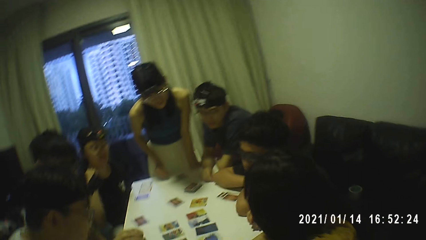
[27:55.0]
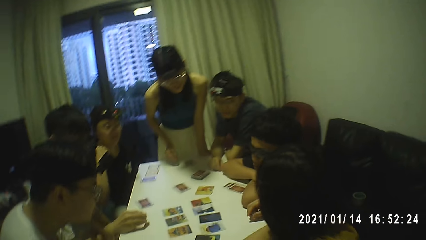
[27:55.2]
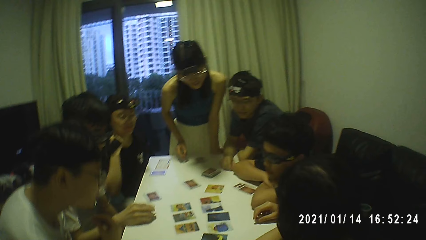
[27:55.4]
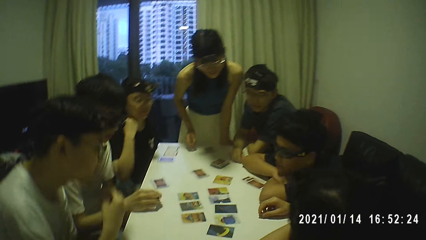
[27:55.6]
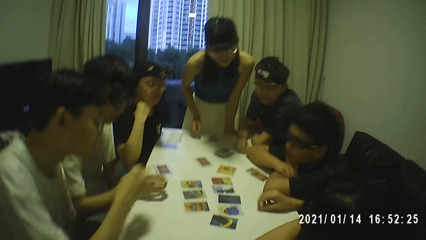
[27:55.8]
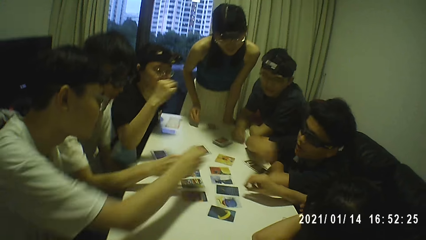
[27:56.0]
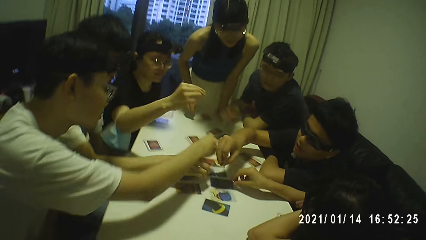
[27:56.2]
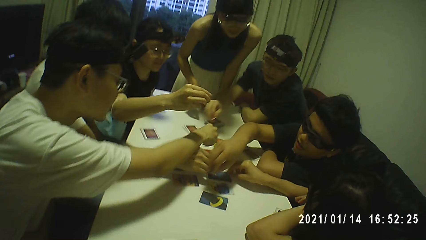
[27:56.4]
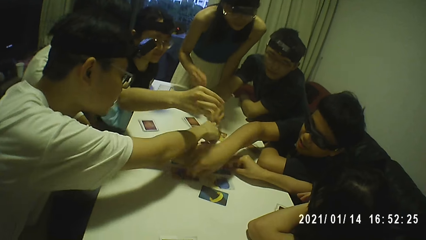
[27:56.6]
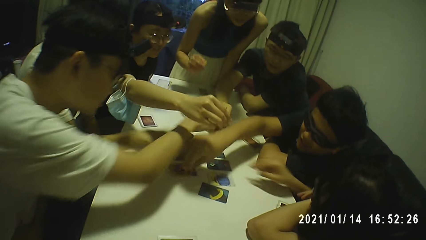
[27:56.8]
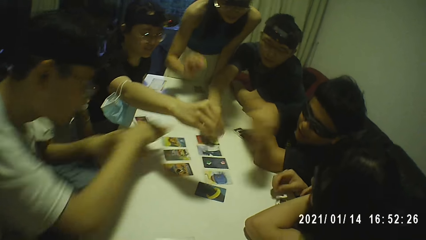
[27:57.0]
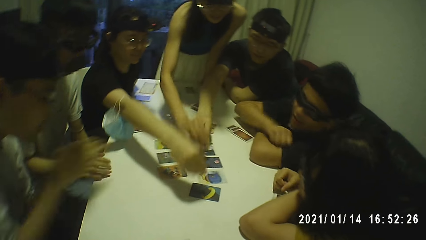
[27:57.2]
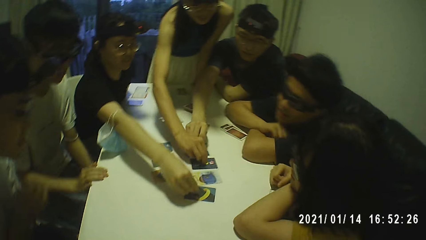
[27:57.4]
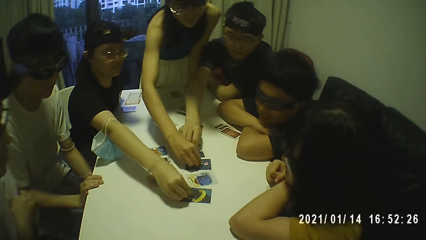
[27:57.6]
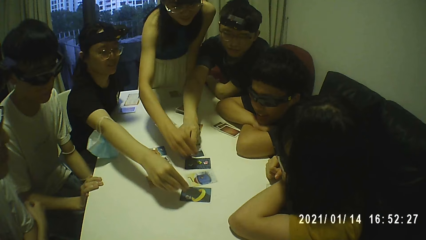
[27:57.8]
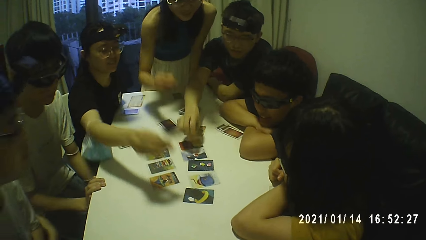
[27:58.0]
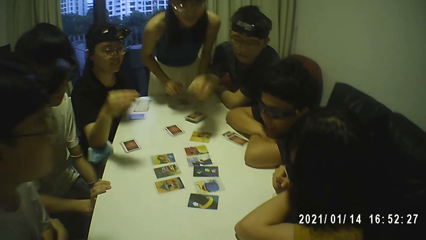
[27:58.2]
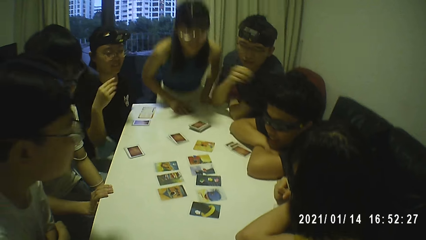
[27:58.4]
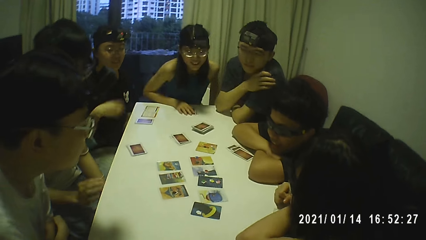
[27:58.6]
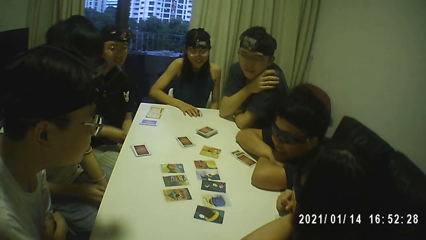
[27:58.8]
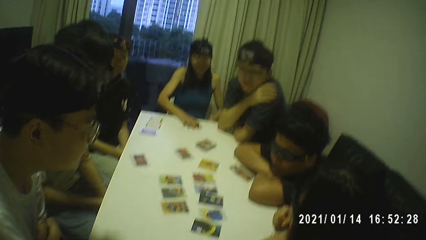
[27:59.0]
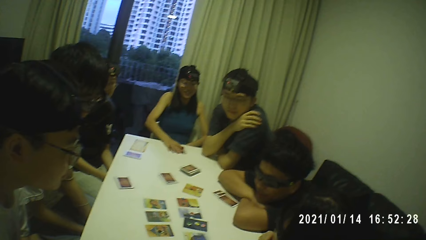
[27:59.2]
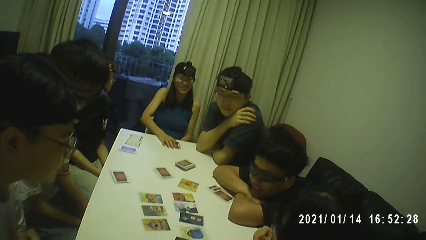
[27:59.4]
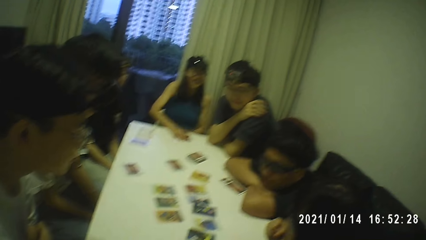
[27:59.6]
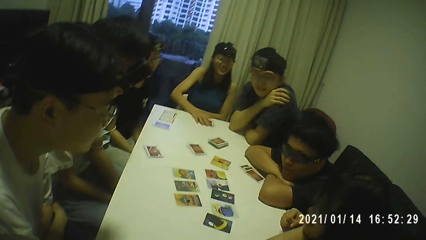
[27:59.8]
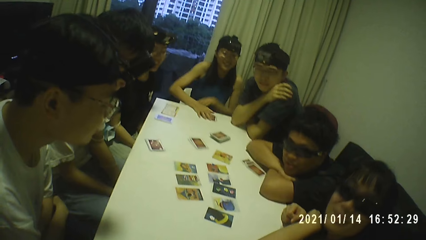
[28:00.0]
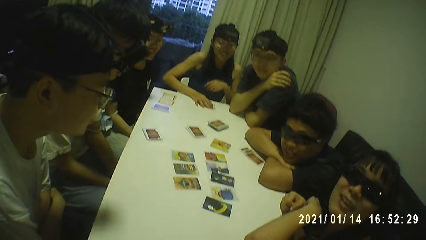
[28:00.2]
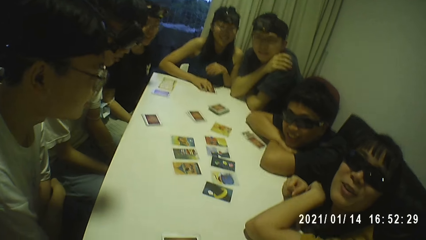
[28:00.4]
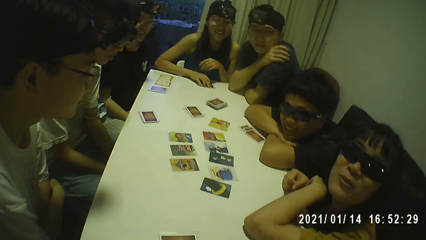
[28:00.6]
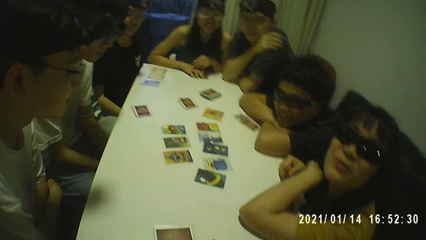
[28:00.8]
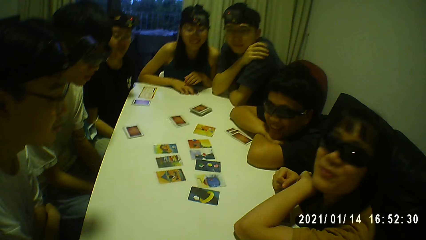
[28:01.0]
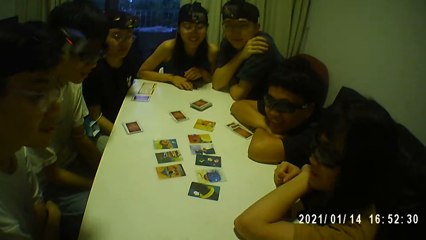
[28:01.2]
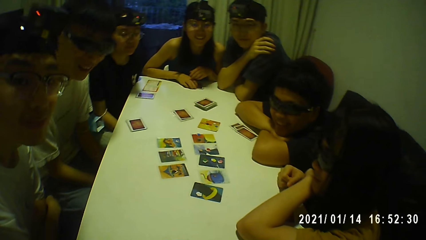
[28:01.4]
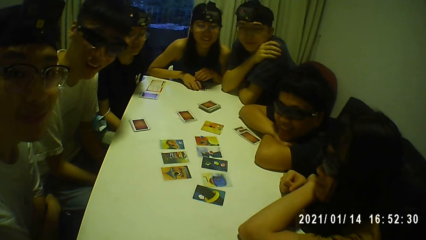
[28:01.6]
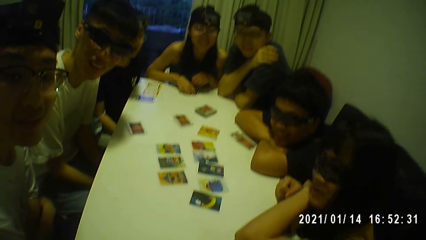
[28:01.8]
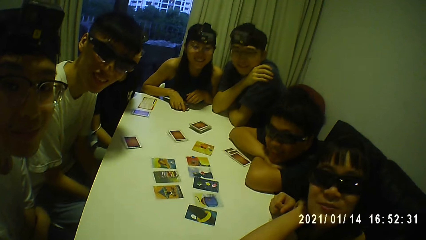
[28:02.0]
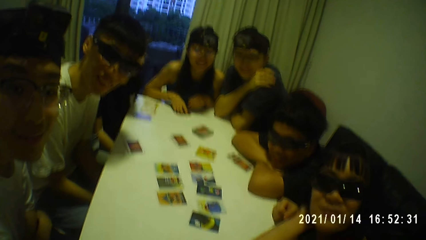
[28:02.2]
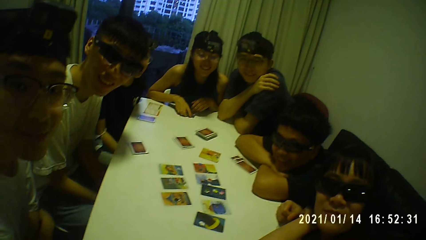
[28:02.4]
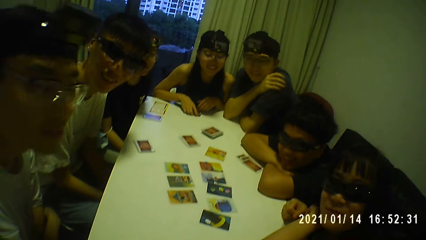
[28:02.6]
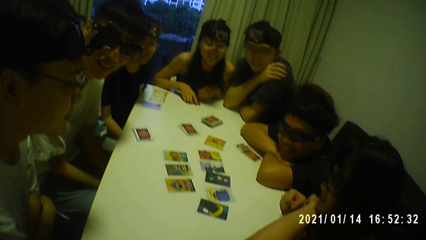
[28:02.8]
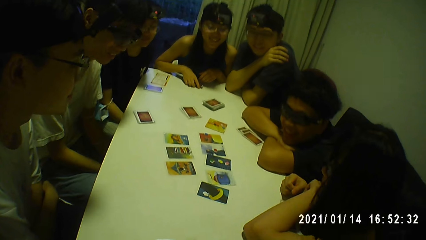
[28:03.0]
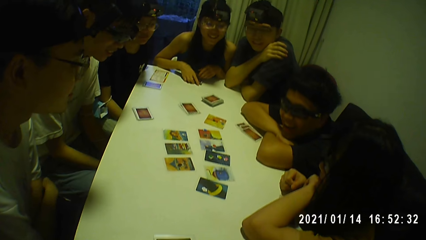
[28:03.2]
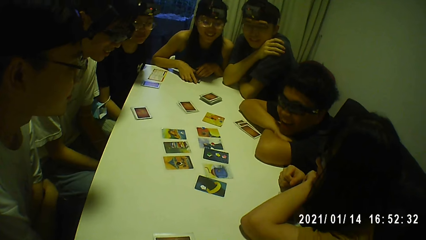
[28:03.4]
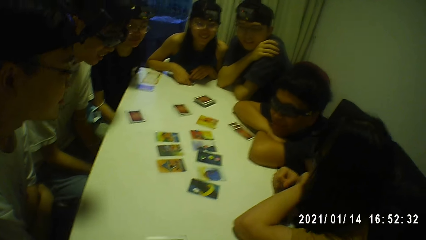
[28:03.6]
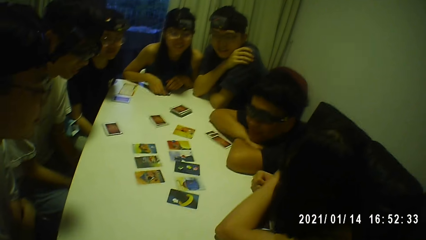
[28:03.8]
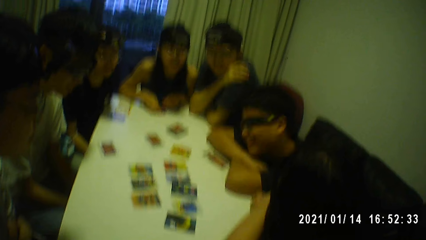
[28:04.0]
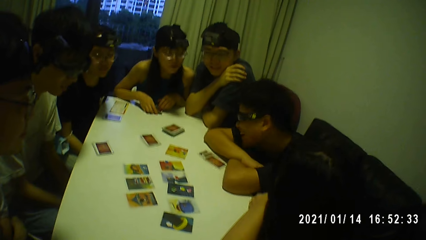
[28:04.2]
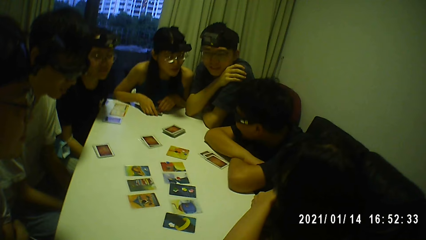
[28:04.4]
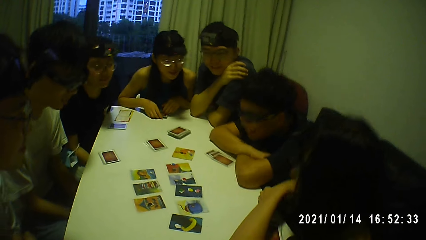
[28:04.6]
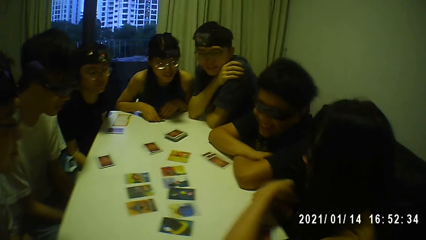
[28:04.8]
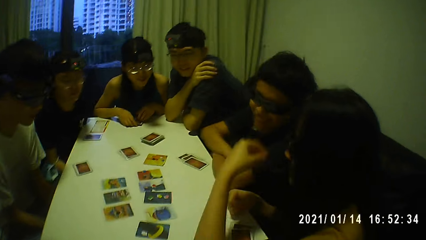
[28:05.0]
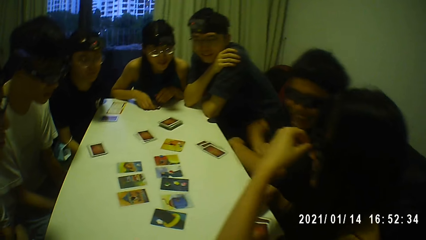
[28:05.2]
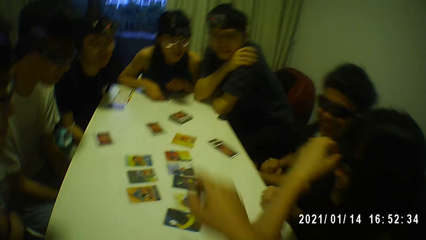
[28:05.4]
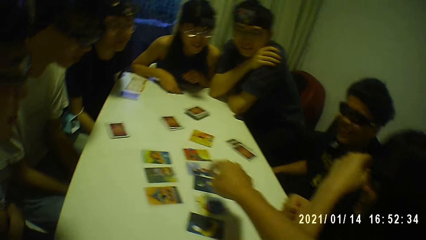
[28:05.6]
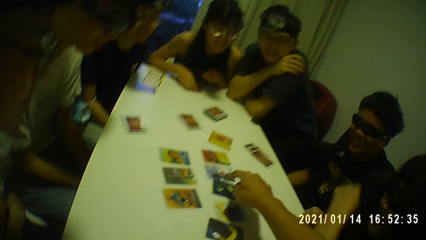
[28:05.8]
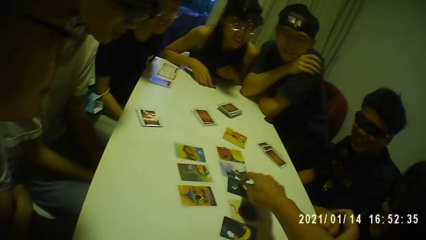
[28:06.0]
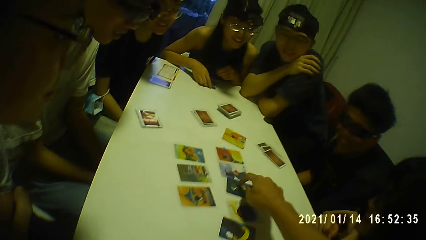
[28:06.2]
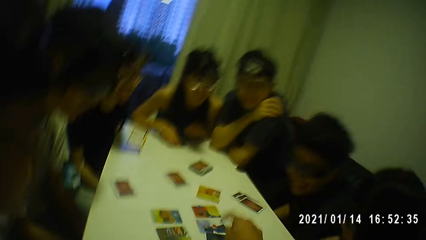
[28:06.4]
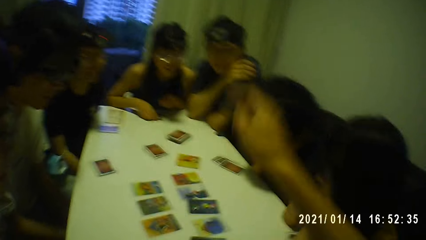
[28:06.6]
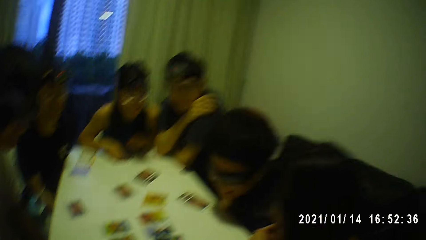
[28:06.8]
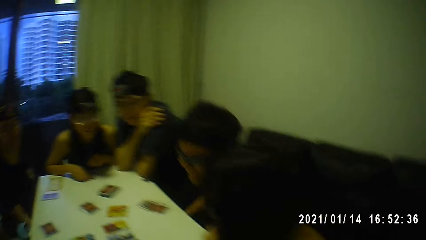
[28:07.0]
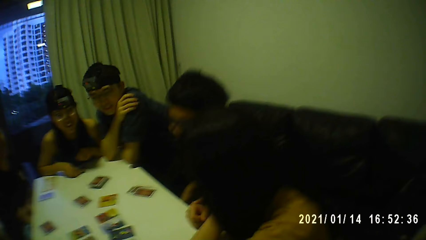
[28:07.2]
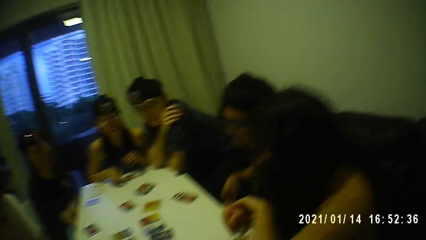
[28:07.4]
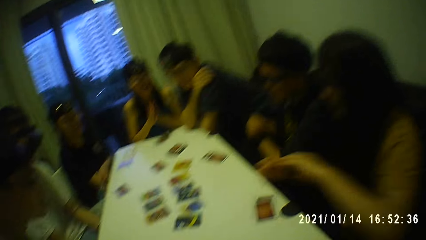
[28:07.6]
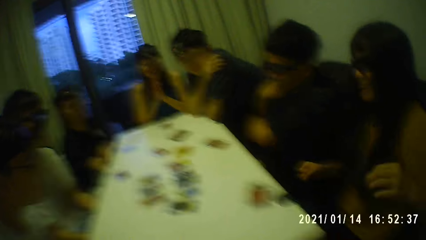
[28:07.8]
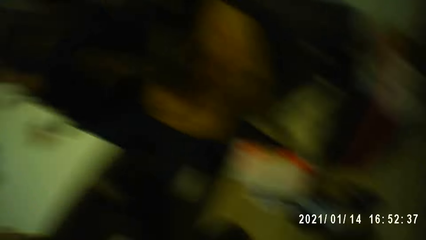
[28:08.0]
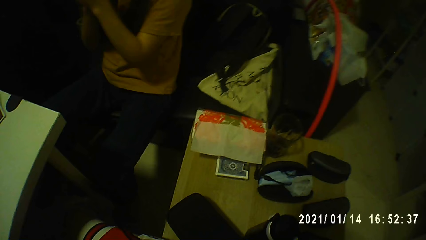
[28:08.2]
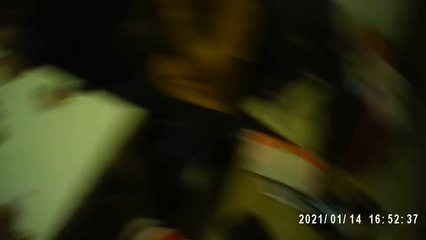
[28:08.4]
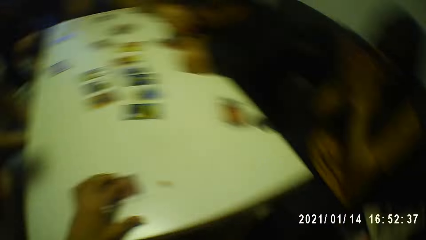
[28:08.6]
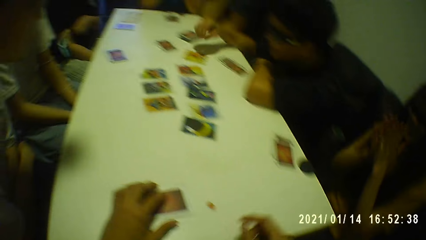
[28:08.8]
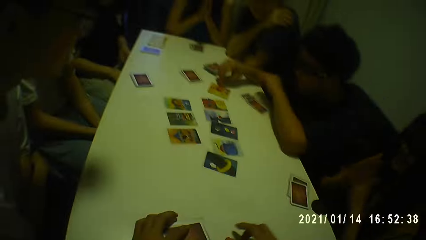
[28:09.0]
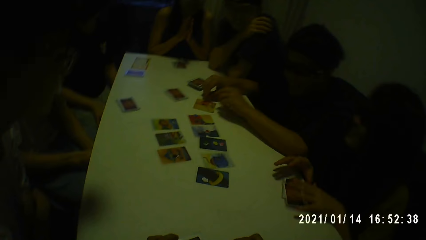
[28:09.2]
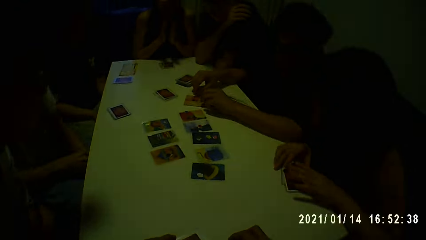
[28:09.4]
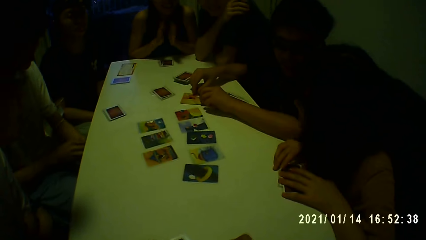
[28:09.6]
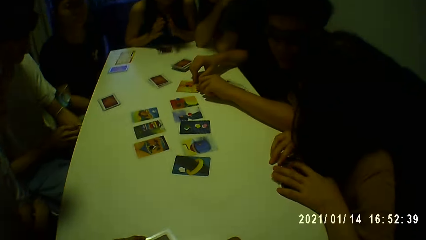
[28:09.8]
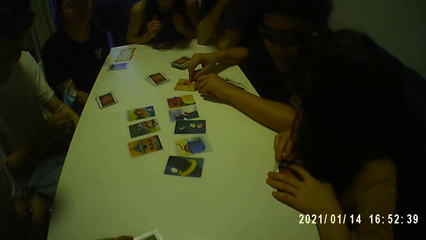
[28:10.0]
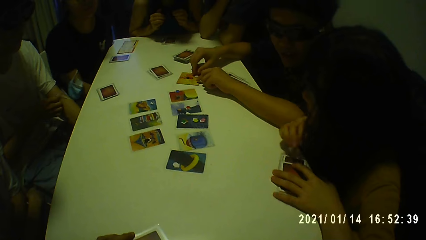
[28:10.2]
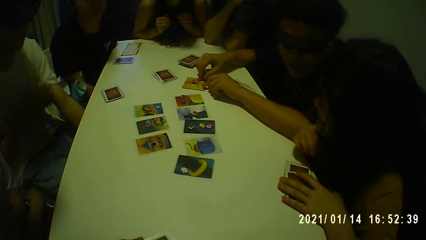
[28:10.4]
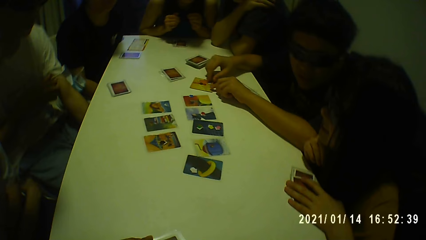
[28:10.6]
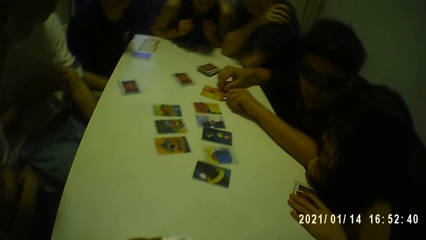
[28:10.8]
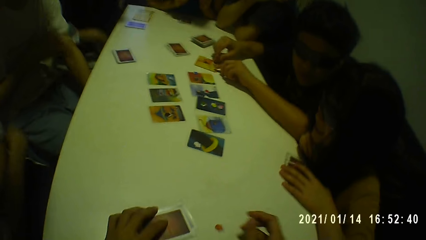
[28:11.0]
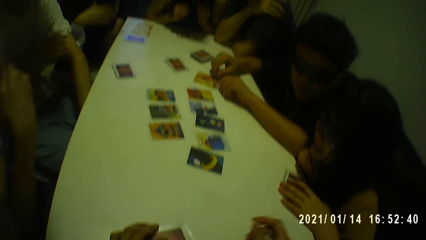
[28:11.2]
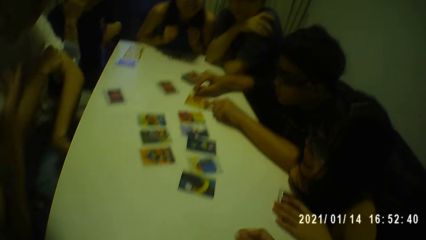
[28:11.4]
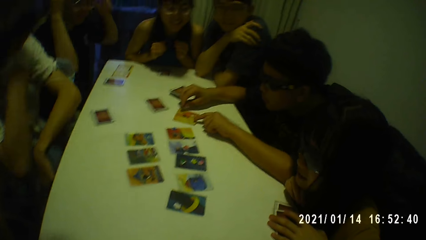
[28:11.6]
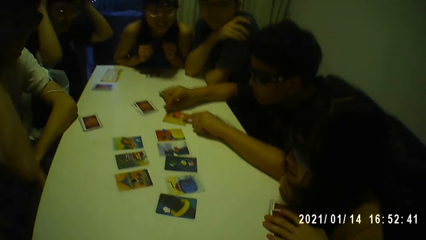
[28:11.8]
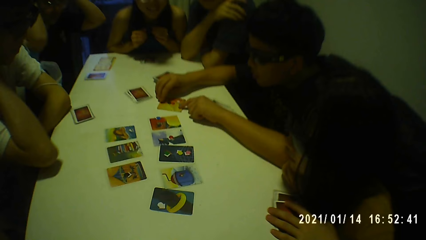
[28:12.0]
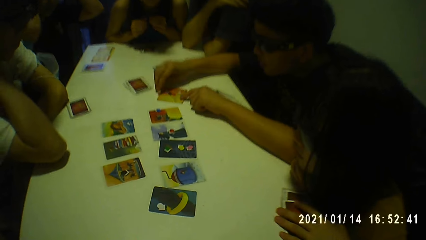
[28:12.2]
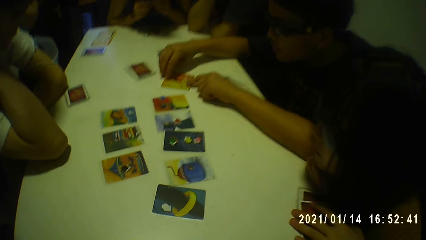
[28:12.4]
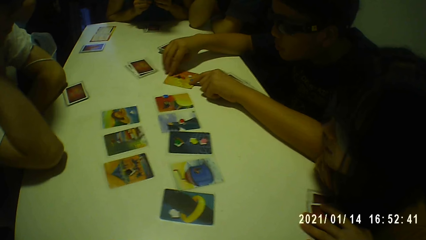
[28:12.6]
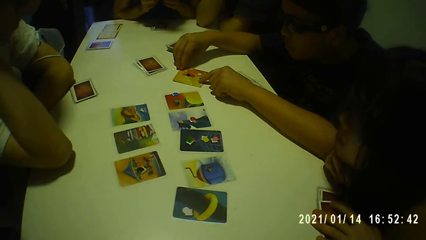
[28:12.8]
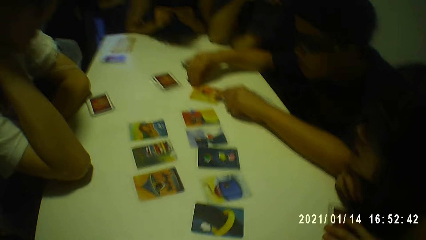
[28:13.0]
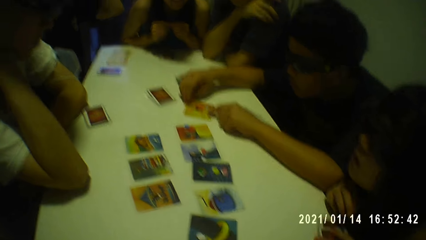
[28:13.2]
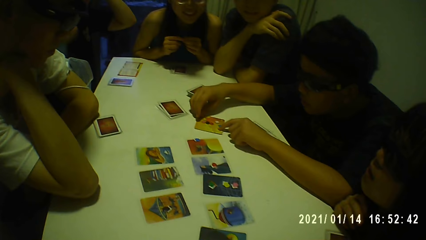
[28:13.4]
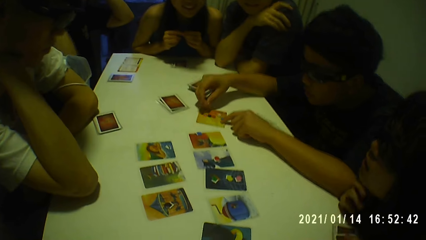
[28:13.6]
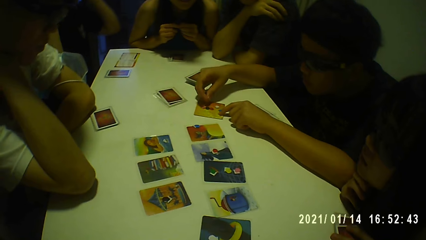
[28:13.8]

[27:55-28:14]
A person puts a card on a table. Another person puts a card on the table. A third person puts a card on the table. A fourth person puts a card on the table. A fifth person puts a card on the table. A man picks a sticker from the table with his right hand. A boy picks the sticker from the table with his right hand. A girl picks another sticker from the table with her right hand. Another man picks another sticker from the table with his right hand. A lady picks another sticker from the table with her right hand. Another lady picks another sticker from the table with her right hand. A third man picks another sticker from the table with his right hand. The camera wearer interacts with the group of people. He points at a card on the table and touches another card on the table with his right hand. The boy adjusts a sticker board with both hands. The first person arranges cards on the table. The boy interacts with the group of people.
